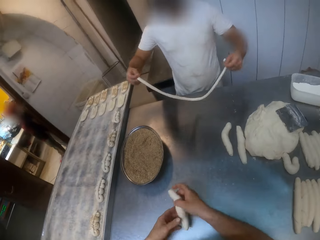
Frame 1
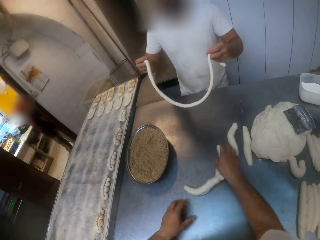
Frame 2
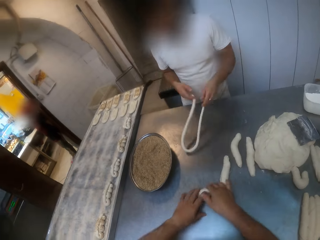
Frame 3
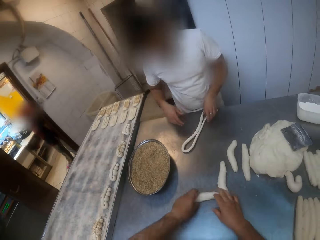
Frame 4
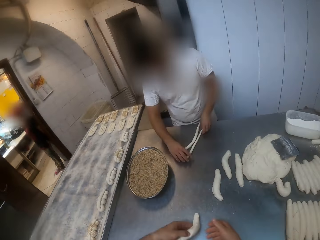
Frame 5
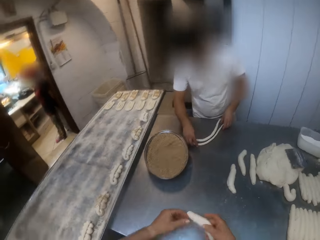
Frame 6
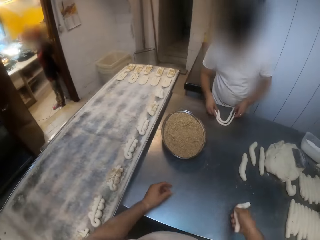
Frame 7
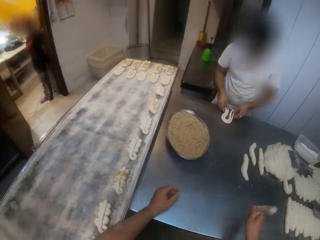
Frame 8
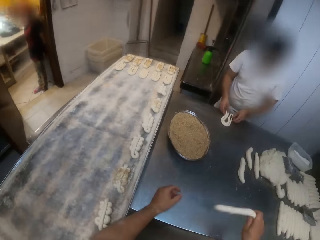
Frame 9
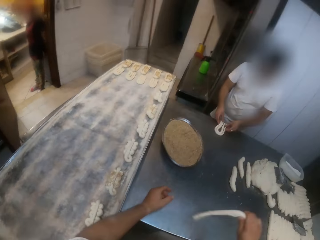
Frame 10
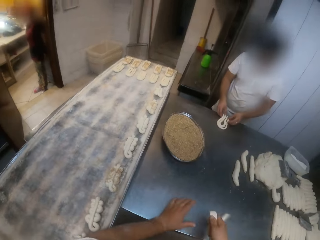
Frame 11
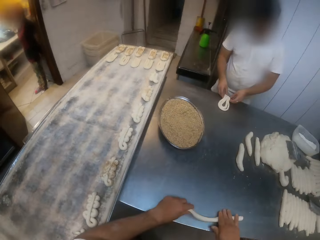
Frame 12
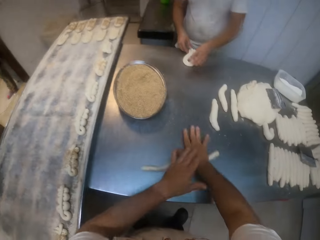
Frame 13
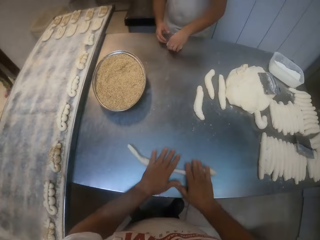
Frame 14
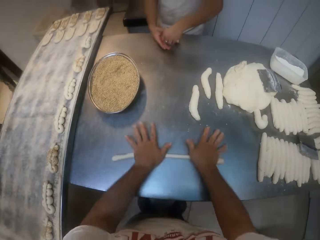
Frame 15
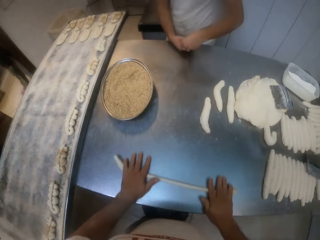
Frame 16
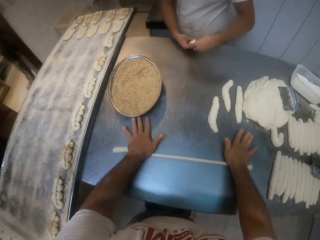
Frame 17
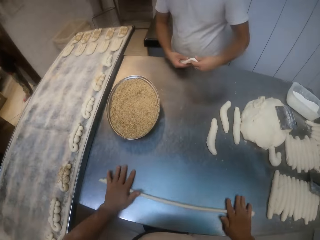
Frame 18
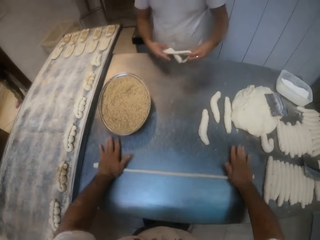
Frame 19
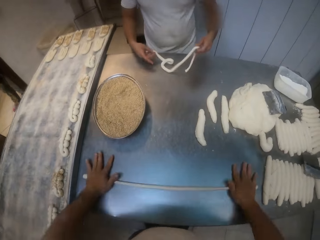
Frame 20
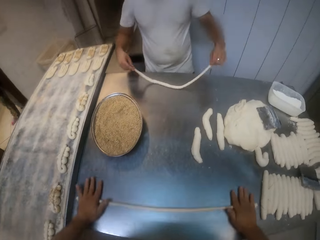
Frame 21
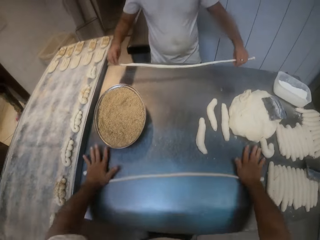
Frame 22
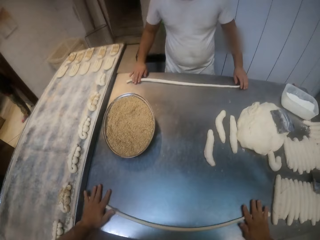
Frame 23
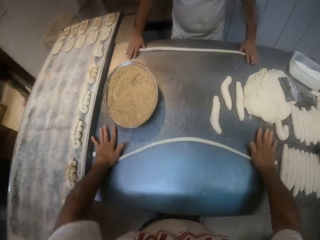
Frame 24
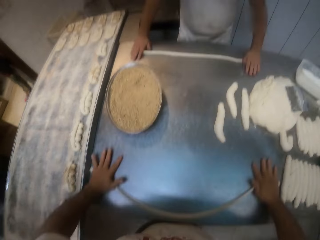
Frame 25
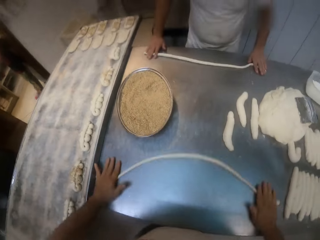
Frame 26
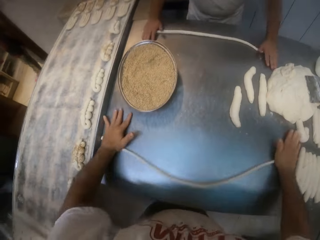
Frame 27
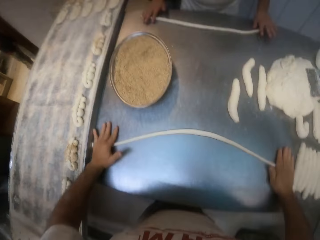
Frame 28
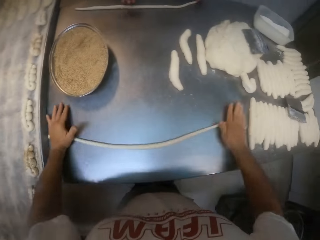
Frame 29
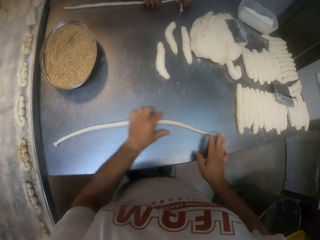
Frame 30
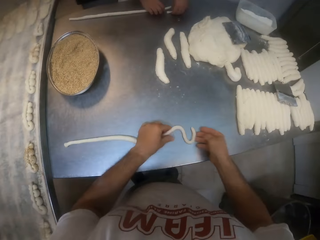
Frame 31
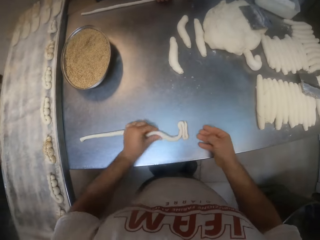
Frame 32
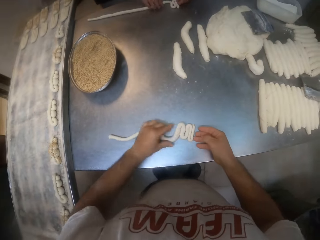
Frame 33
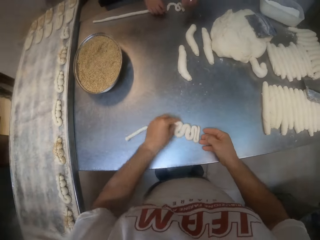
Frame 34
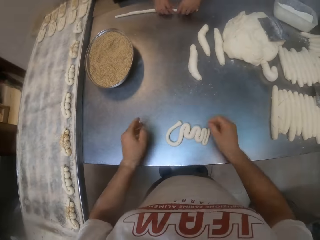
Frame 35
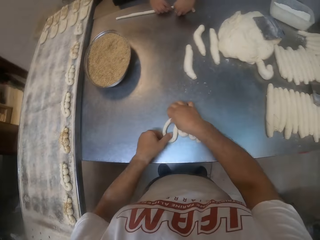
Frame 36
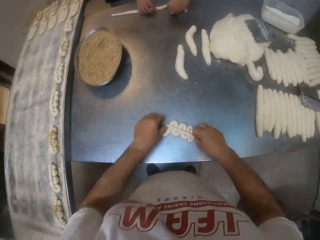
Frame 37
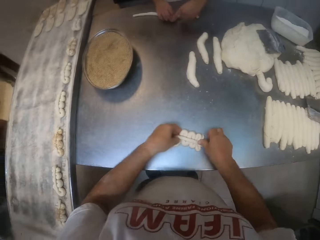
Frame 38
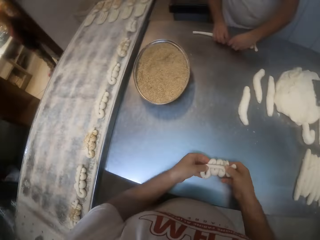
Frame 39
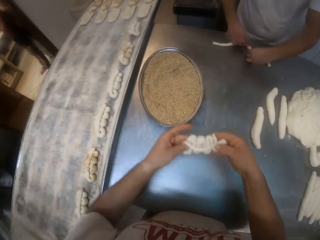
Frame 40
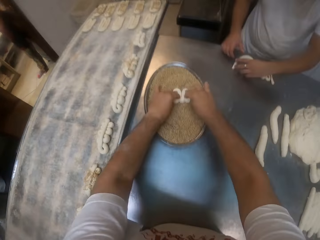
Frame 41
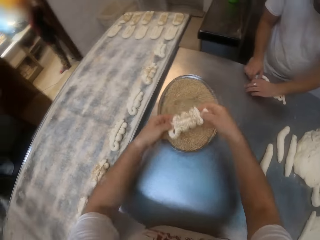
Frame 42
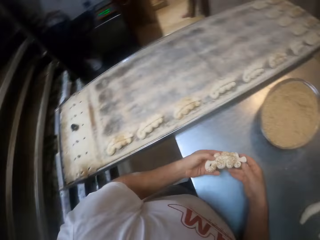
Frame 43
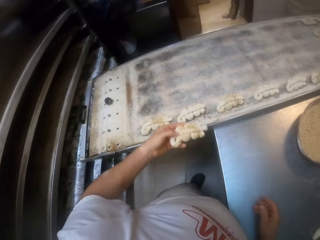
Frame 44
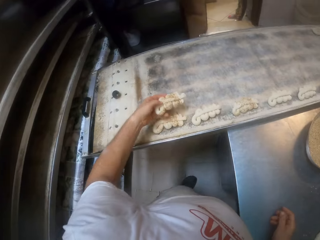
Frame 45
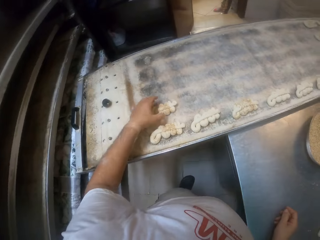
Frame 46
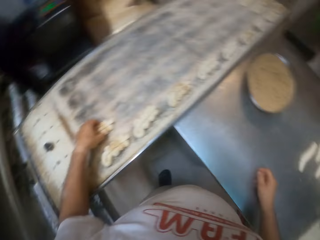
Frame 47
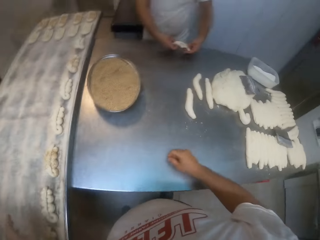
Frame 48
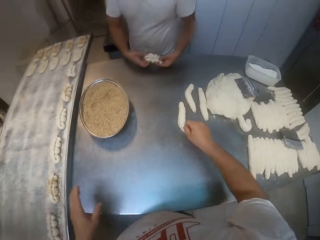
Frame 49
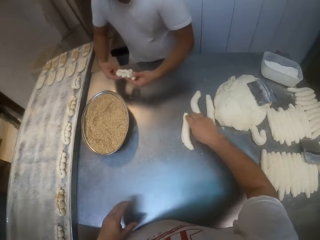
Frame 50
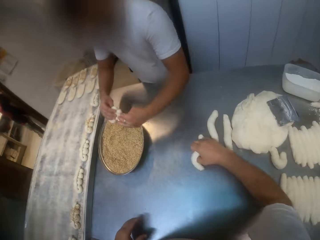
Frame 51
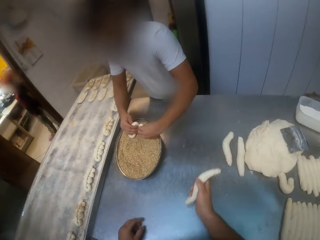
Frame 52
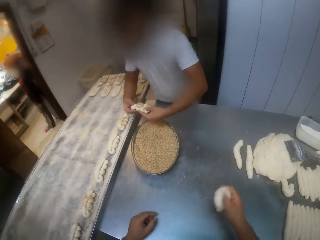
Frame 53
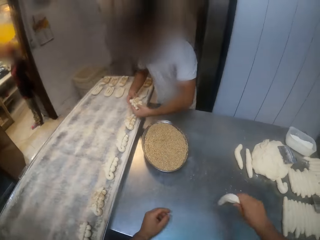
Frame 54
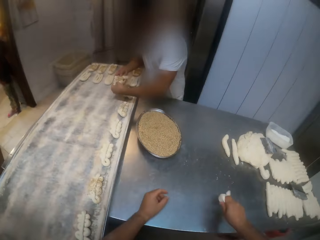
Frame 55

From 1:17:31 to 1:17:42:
A man styles the dough on the table with both hands. The camera wearer moves the dough on the table with his right hand. The man folds the dough on the table. The camera wearer picks up the dough on the table with both hands. He passes the dough to his right hand, rotates the dough in his hand and swings the dough with his right hand. He rolls the dough on the table with both hands. The man rolls the dough on the table and folds the dough on the table. The camera wearer styles the dough on the table with both hands and folds the dough on the table. He lifts the dough from the table with both hands. He dips the dough inside the powder. He presses the dough into the metal bowl on the table with both hands. He places the dough on the tray on the table with his left hand. The man picks the dough from the table and presses the dough into the metal bowl on the table with both hands. The camera wearer picks up the dough on the table with his right hand. The man dips the dough inside the powder. The camera wearer swings the dough with his right hand. He rotates the dough in his hand.
